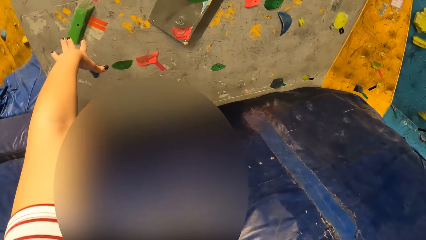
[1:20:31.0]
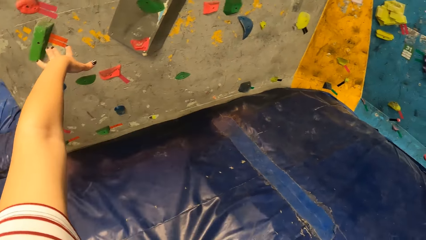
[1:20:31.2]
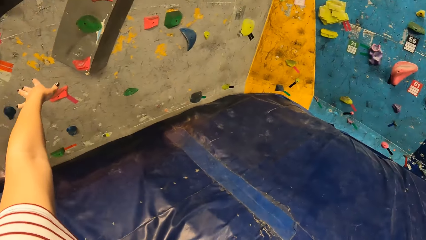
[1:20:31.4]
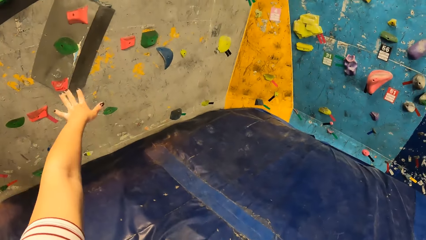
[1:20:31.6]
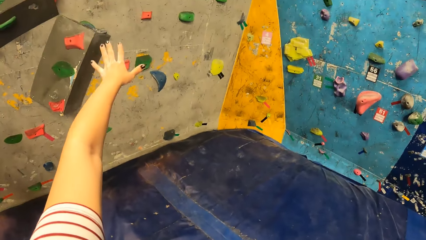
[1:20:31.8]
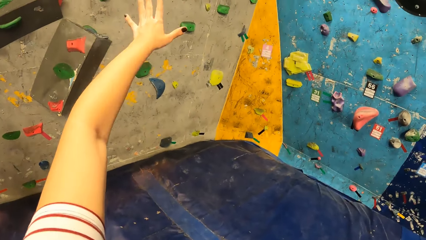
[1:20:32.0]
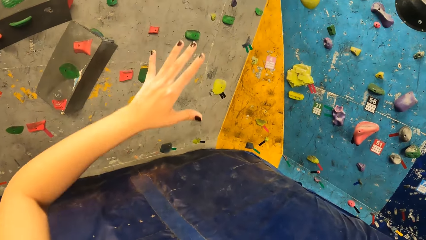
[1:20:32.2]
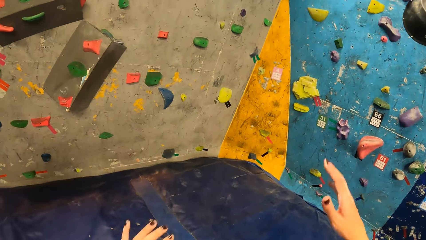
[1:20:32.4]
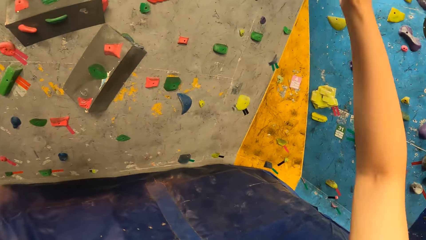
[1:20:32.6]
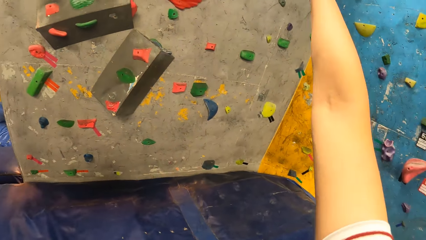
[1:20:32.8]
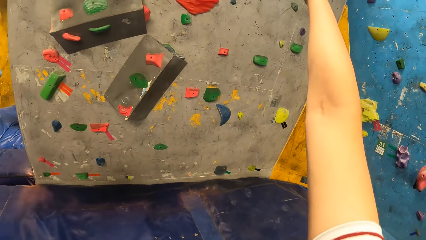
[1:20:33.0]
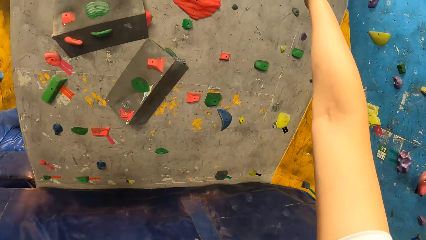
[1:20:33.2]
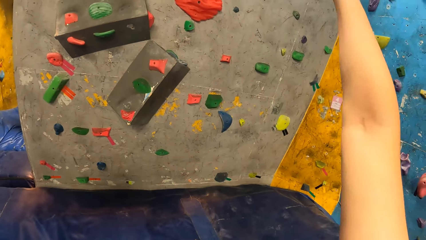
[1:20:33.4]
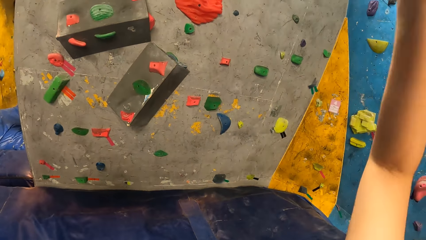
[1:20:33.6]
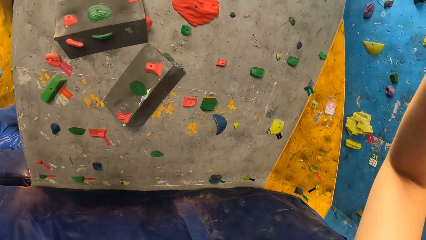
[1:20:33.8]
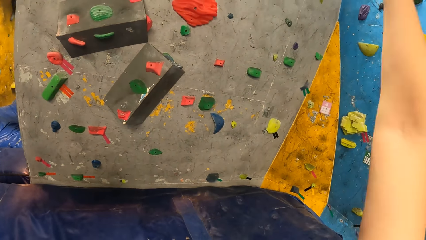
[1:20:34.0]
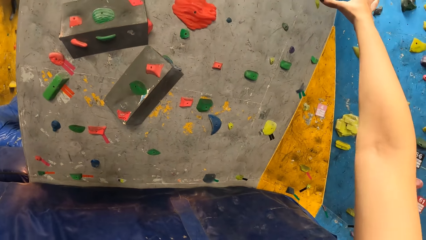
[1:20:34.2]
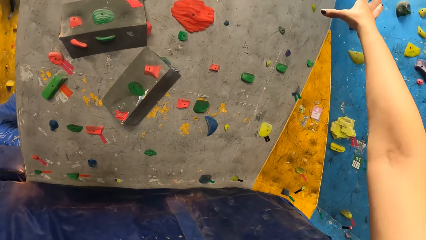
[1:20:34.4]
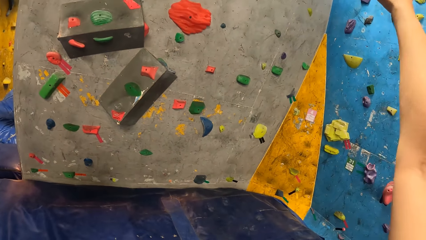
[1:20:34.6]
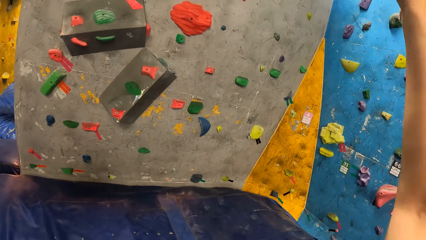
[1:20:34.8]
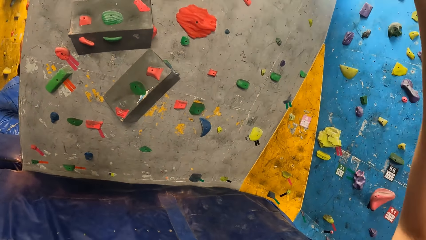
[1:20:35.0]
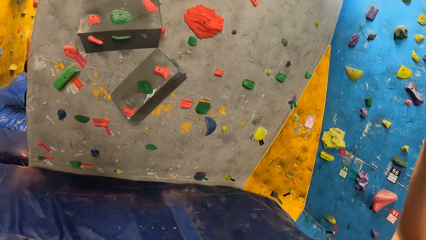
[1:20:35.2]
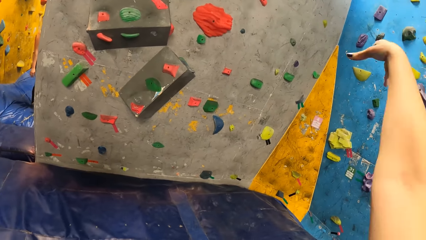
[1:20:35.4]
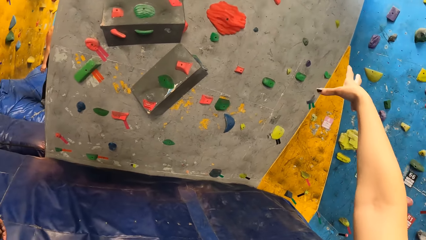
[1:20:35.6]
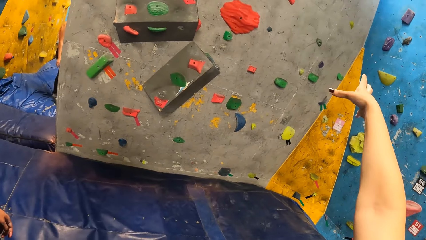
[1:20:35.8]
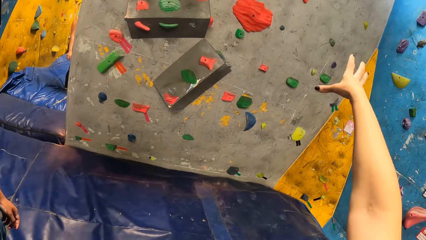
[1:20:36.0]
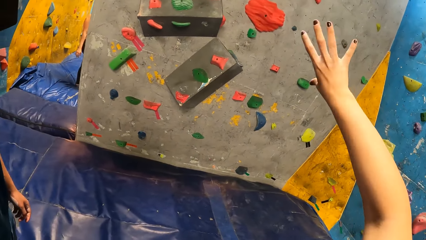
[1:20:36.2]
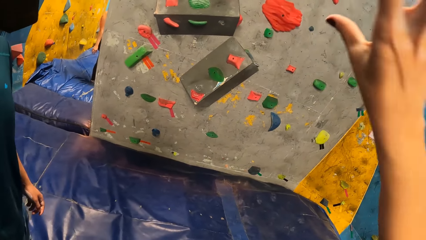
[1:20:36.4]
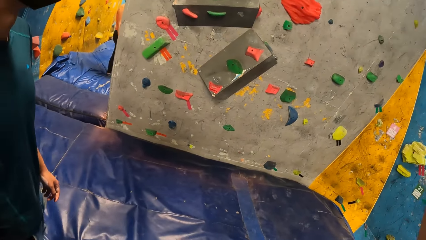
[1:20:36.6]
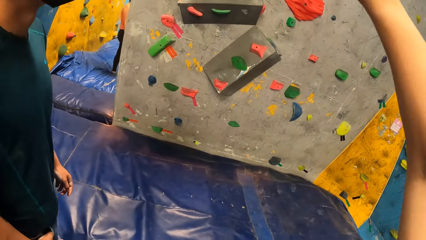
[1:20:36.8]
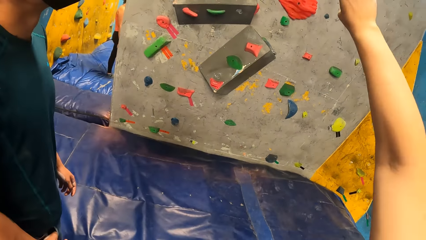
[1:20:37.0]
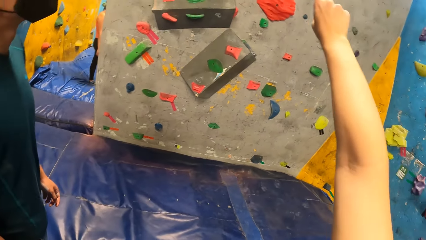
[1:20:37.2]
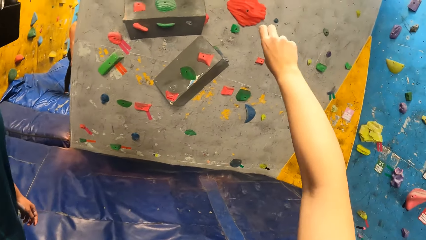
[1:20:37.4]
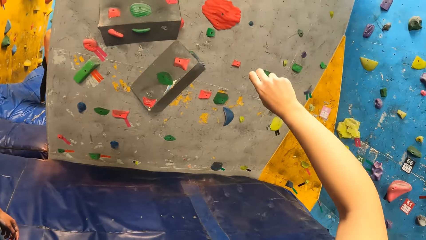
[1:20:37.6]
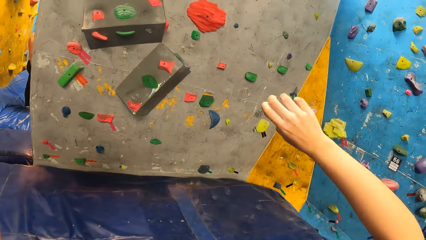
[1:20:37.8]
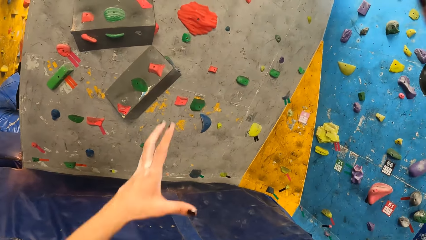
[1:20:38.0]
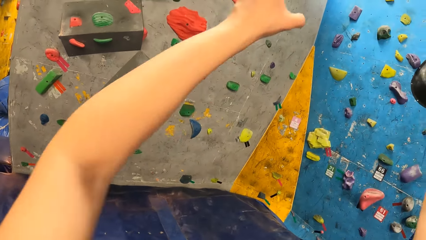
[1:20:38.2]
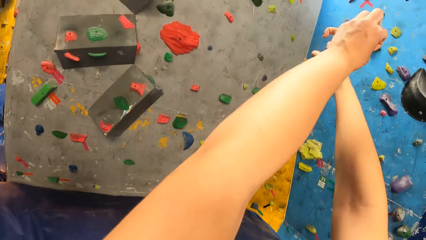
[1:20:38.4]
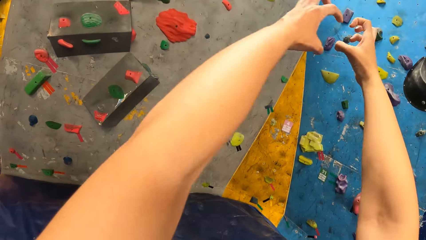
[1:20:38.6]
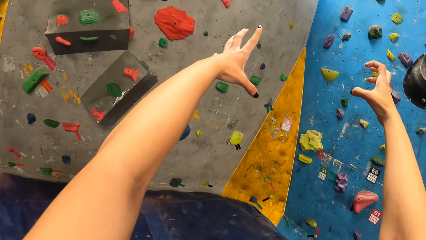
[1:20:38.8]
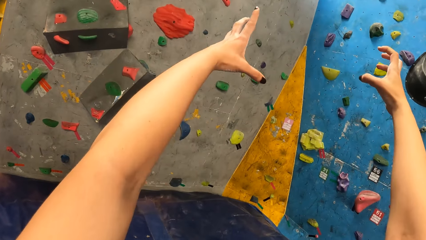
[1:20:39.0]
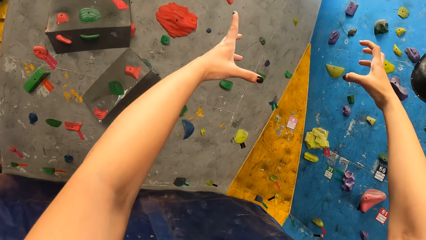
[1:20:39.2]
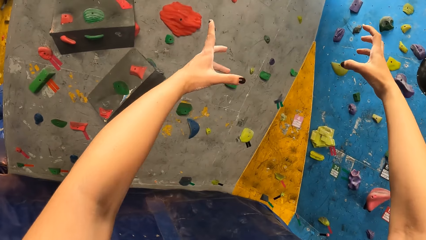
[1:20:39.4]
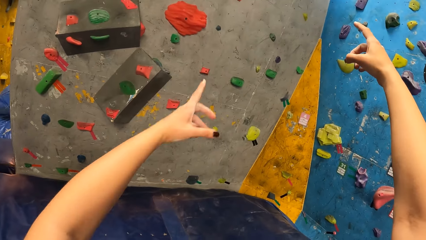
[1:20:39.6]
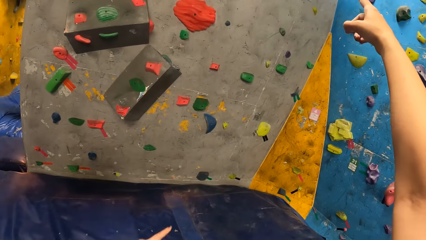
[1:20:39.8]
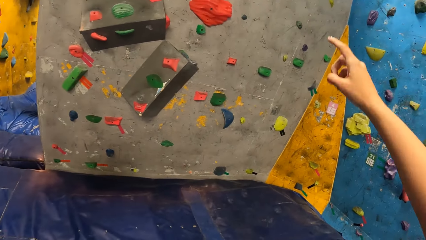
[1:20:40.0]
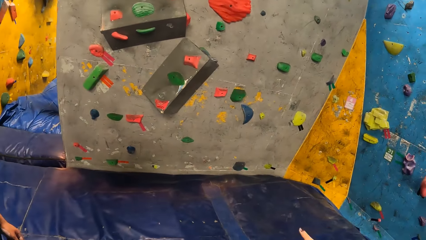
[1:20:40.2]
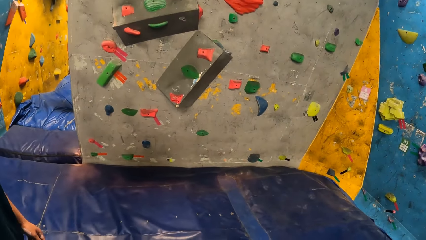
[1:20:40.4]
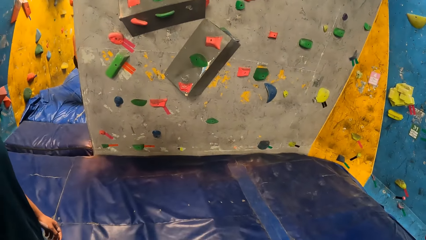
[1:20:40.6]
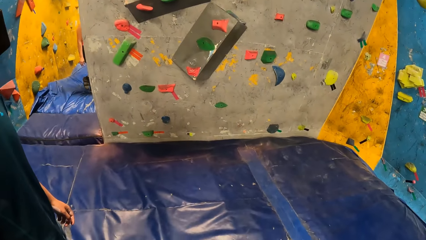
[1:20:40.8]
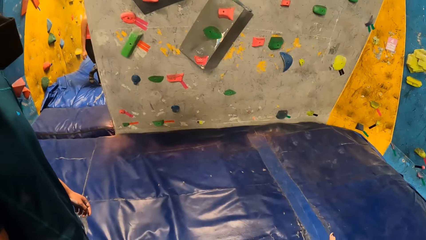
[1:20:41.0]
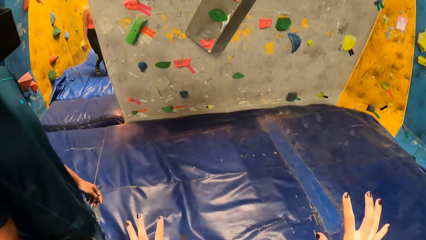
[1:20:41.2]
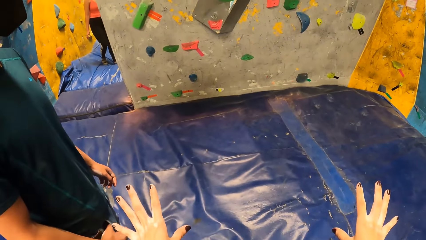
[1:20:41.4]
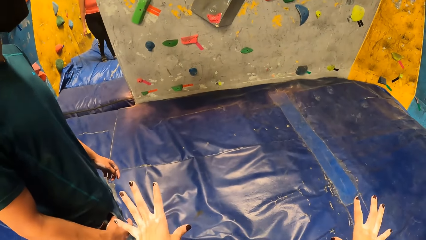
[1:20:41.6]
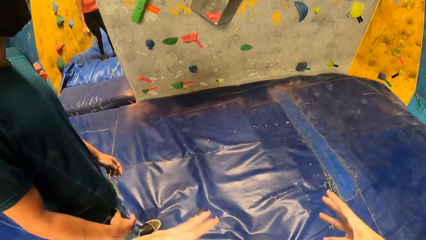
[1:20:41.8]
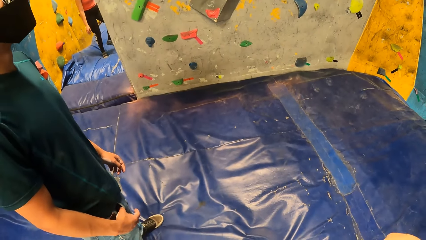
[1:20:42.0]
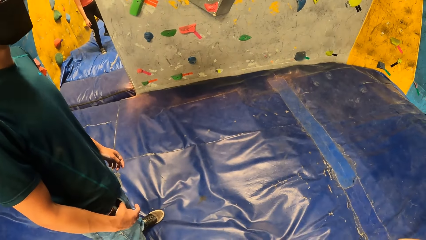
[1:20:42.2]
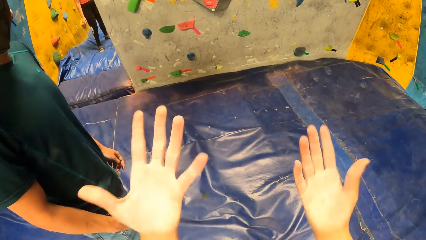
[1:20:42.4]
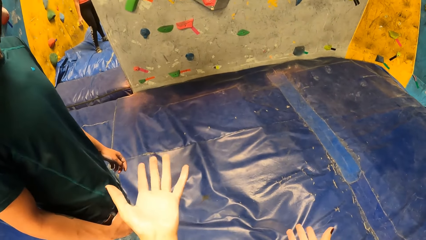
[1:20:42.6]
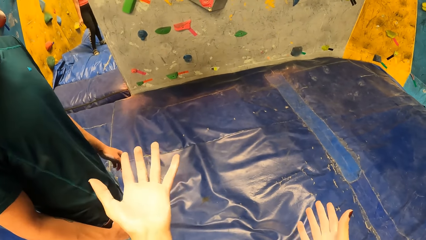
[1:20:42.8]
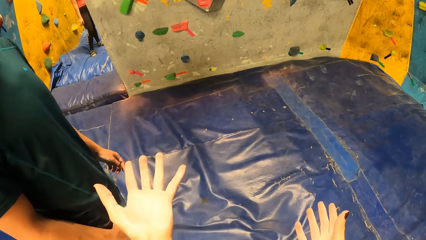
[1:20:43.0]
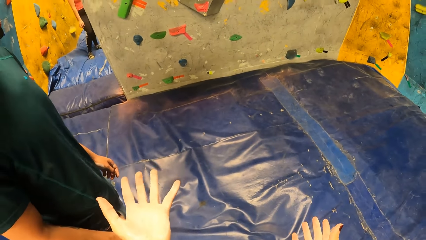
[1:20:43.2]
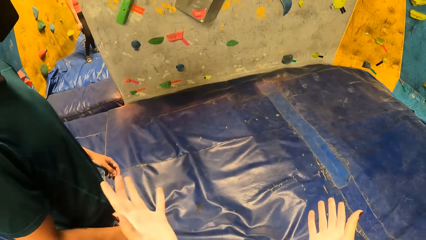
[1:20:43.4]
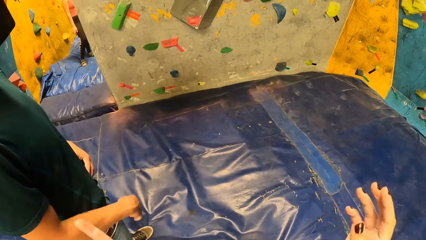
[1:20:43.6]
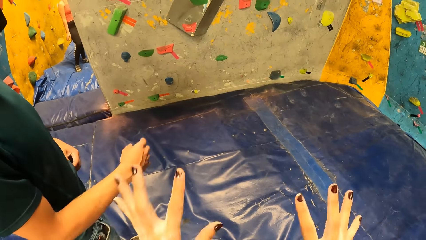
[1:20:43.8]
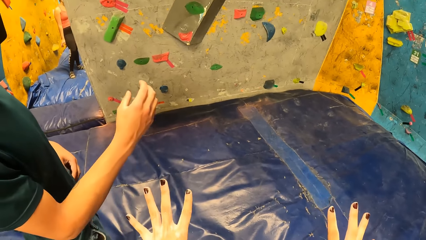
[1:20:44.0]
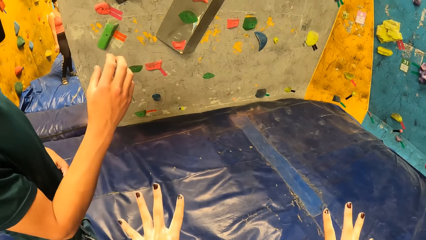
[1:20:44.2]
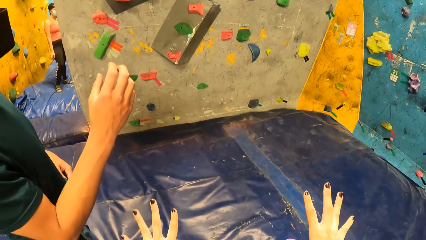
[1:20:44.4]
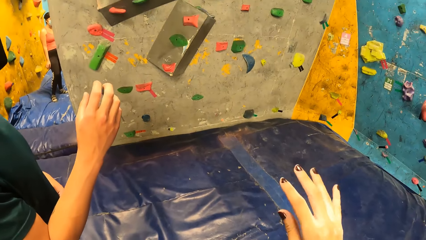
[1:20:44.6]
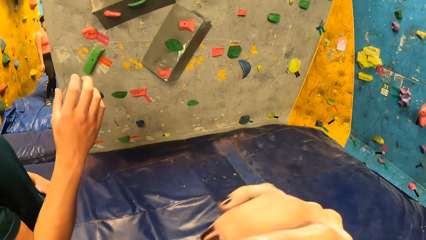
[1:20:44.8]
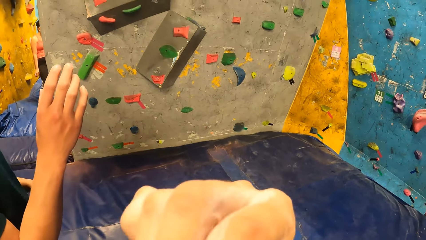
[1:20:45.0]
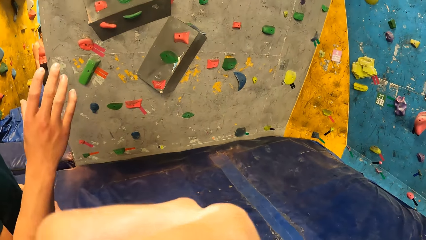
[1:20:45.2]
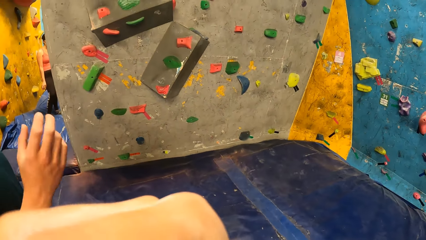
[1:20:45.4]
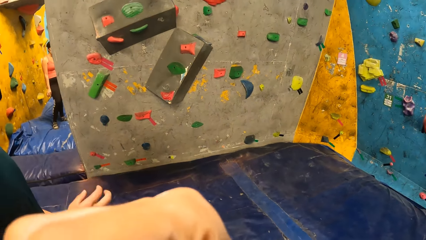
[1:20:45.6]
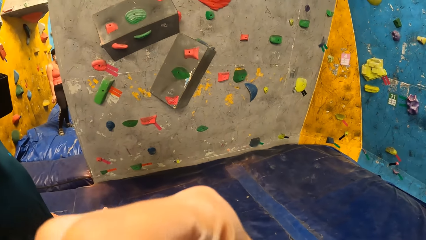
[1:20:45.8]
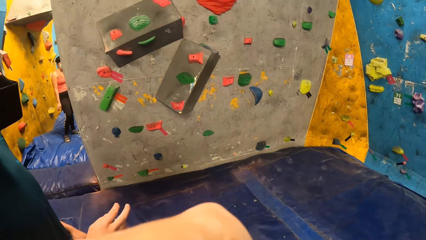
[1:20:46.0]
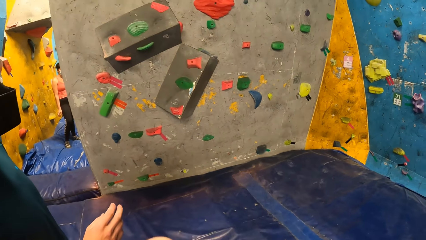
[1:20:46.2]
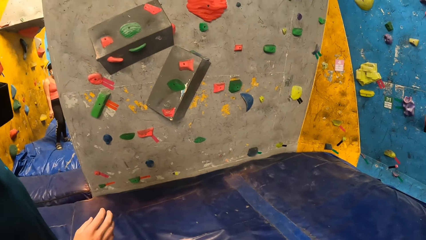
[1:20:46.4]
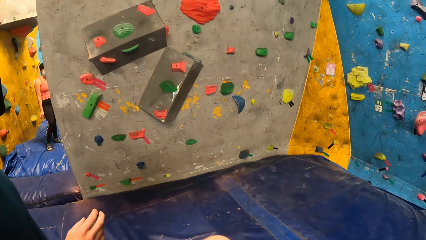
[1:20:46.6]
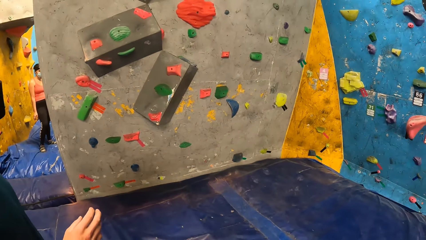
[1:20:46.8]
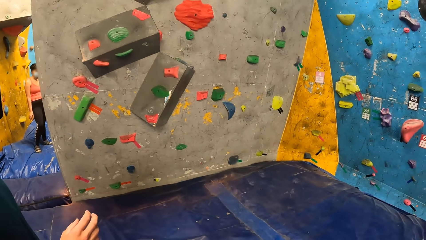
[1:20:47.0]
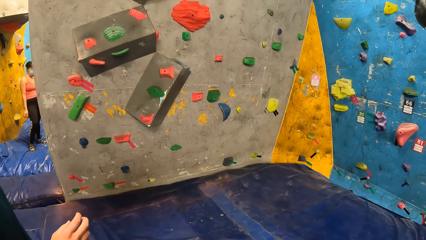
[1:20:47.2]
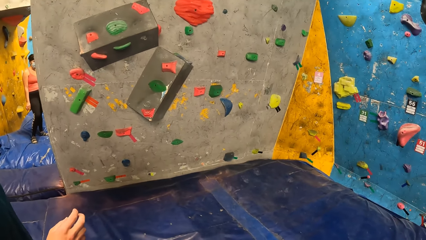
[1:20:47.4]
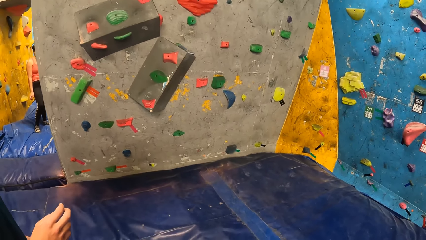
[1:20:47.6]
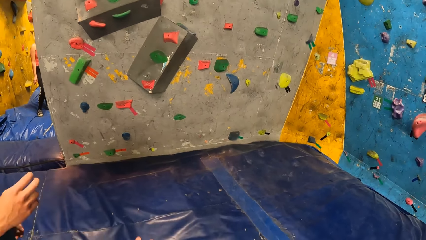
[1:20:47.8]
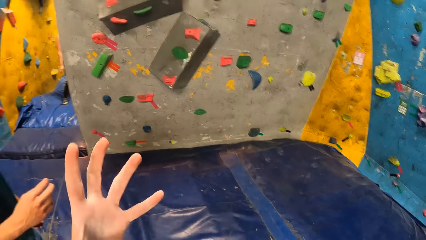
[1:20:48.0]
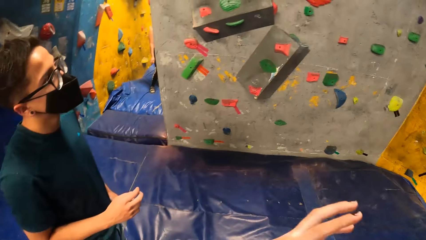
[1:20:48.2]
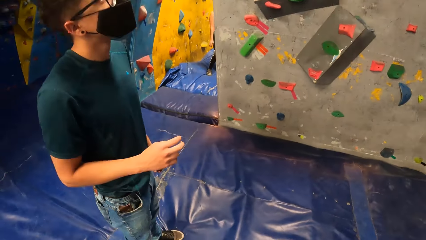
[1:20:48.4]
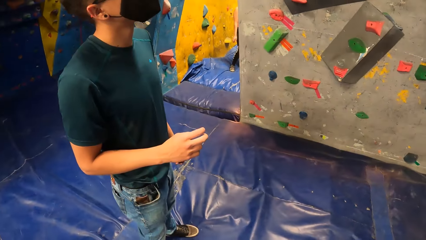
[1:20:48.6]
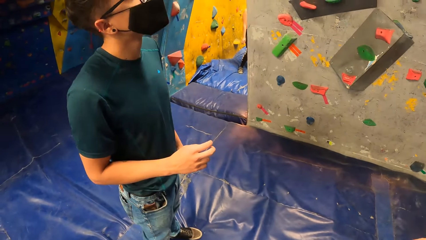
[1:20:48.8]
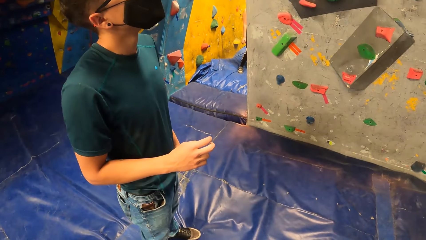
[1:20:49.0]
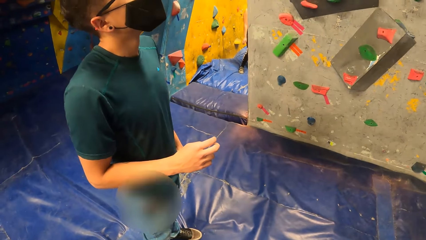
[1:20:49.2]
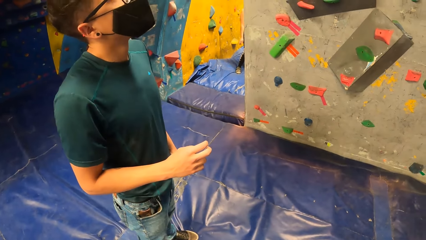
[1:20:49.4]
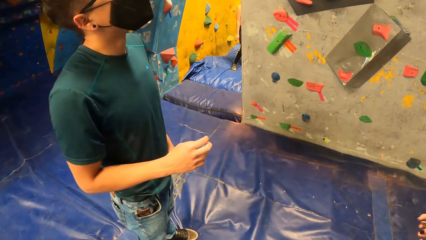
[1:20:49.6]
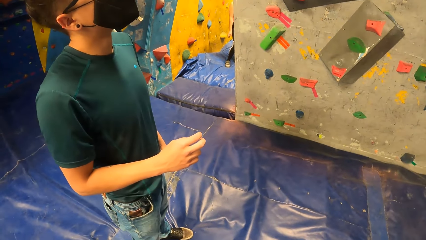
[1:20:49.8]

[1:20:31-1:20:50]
The camera wearer moves a hand. They move the other hand. They move hands. A man moves a hand. The camera wearer moves a hand.
